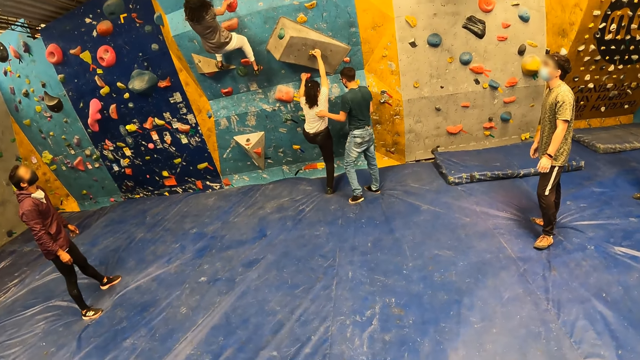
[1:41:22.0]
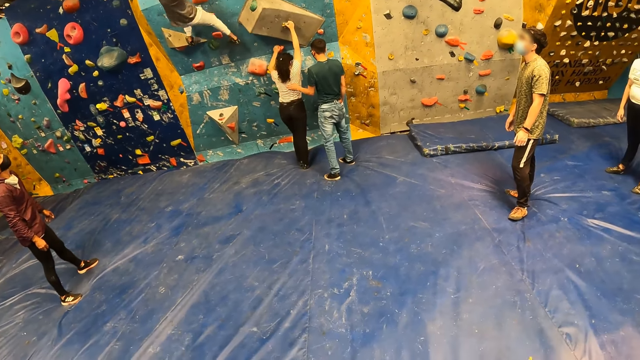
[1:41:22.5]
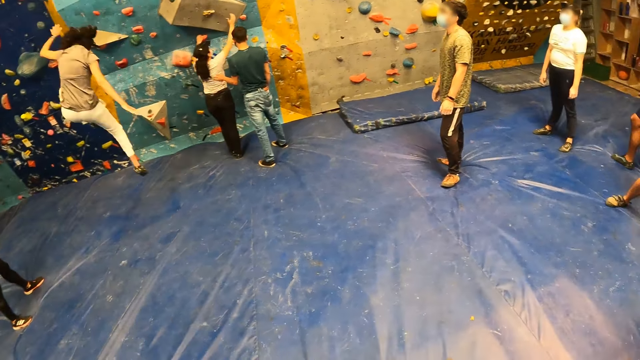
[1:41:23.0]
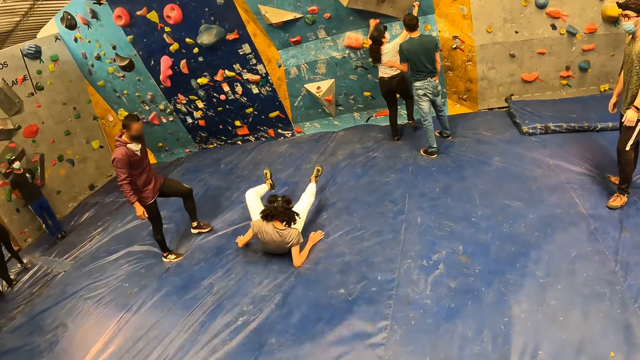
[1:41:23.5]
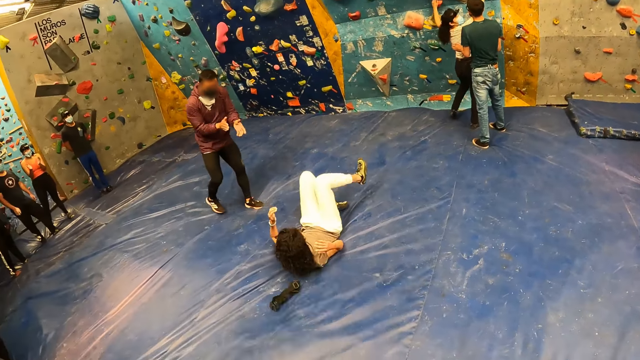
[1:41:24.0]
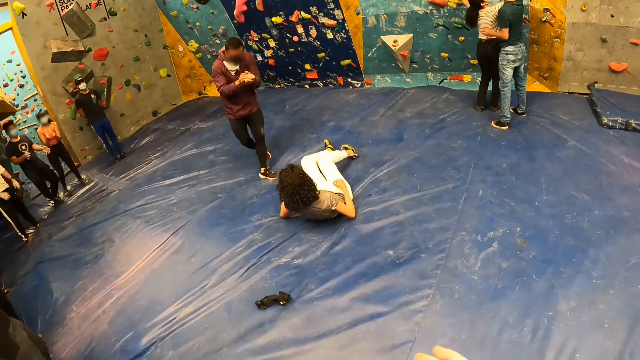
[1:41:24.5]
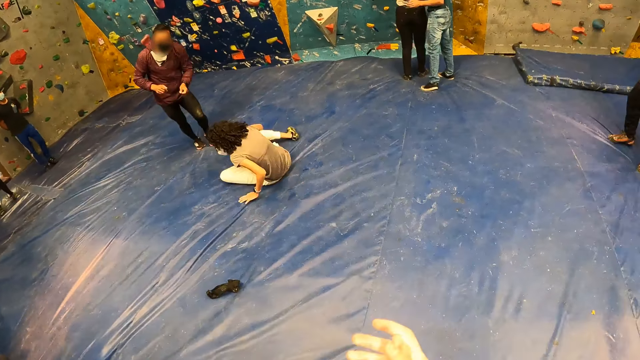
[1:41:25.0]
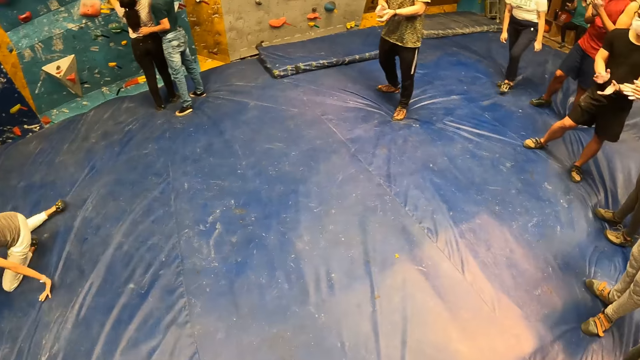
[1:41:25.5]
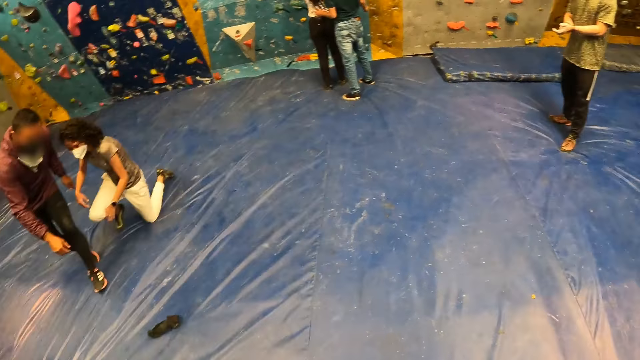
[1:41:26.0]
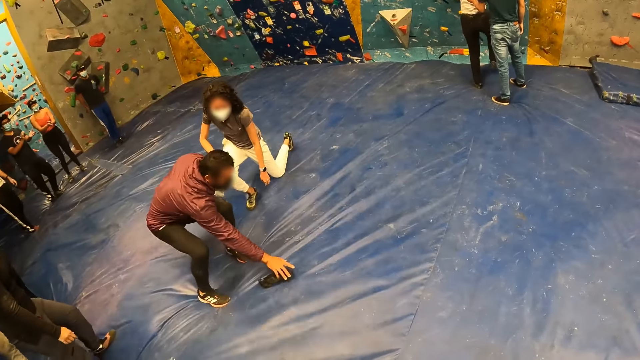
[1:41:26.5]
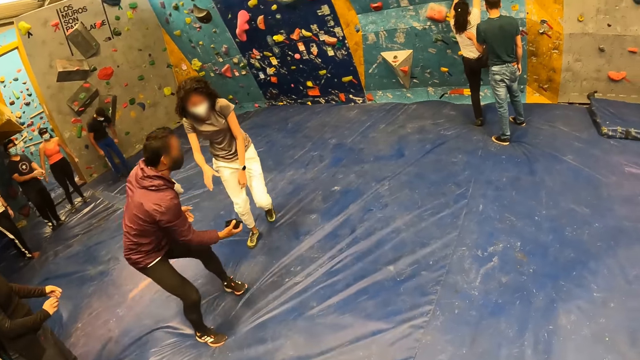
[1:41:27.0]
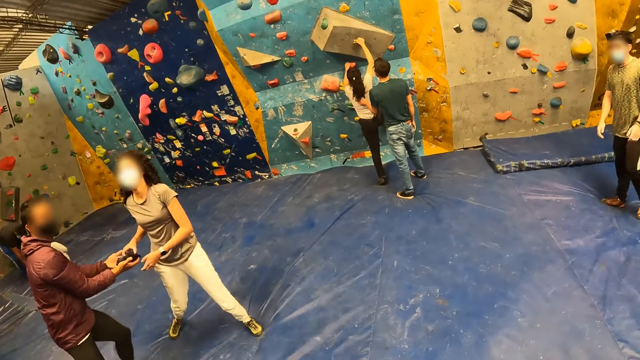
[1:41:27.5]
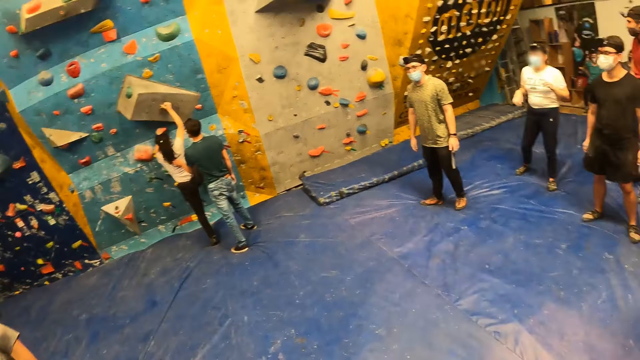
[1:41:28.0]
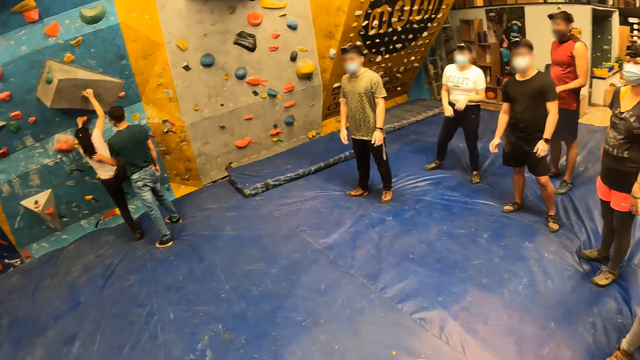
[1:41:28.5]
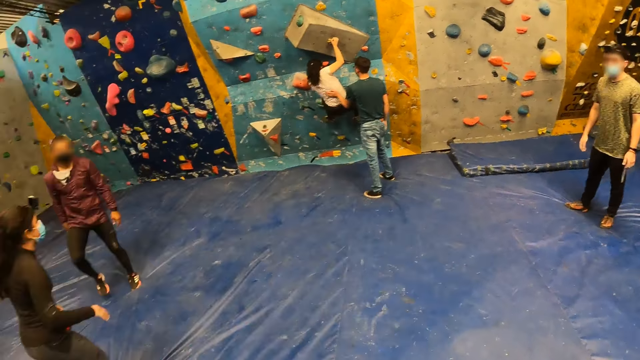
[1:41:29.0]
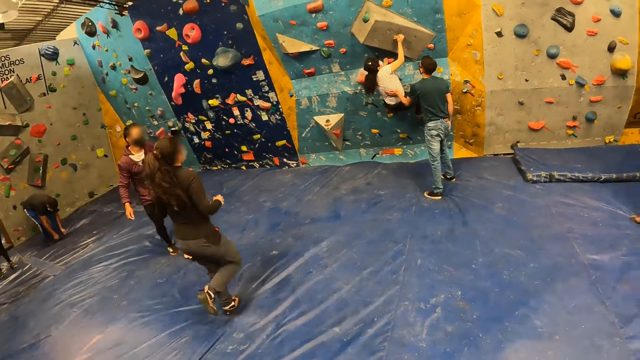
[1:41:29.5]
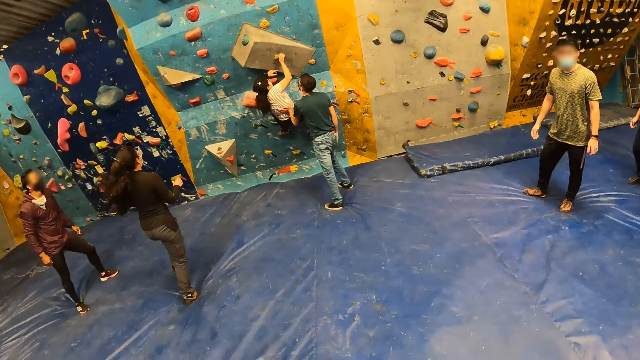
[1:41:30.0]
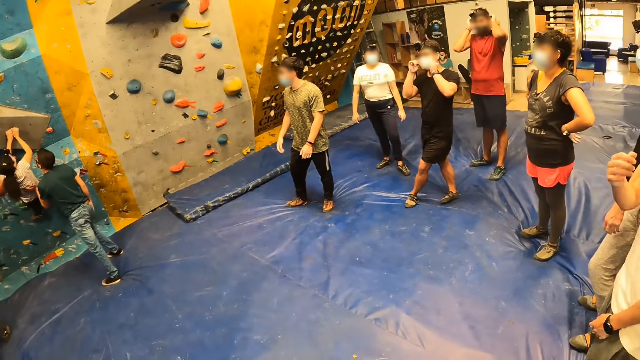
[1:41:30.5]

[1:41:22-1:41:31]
A woman jumps down from the rock wall. The camera wearer claps both hands. They stare at the woman. The woman stands up.

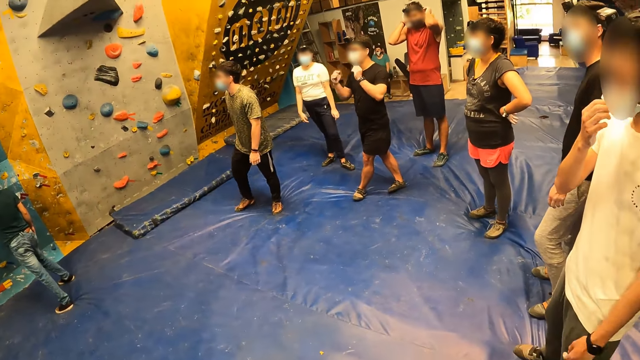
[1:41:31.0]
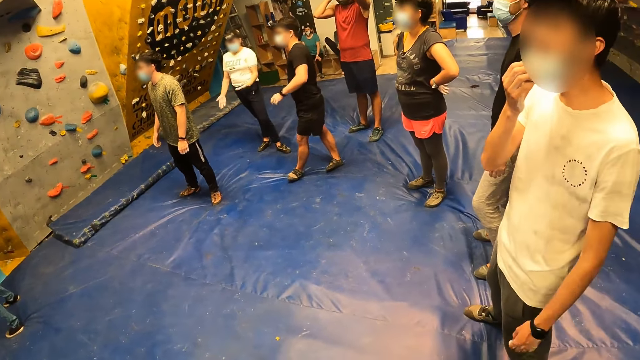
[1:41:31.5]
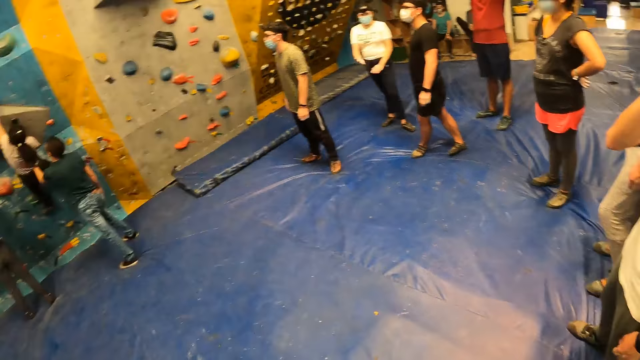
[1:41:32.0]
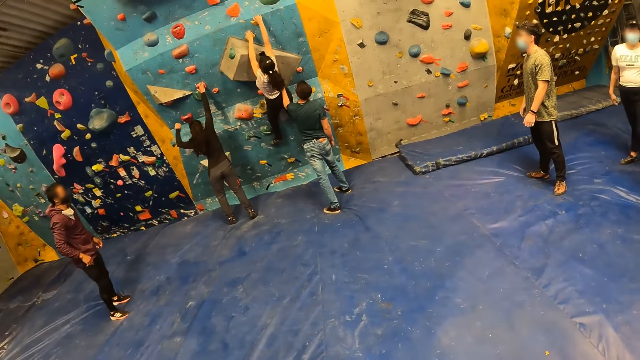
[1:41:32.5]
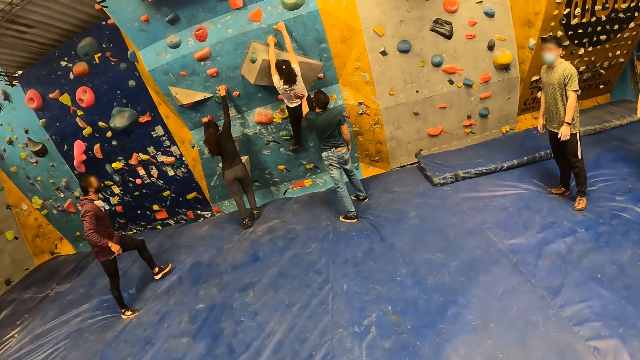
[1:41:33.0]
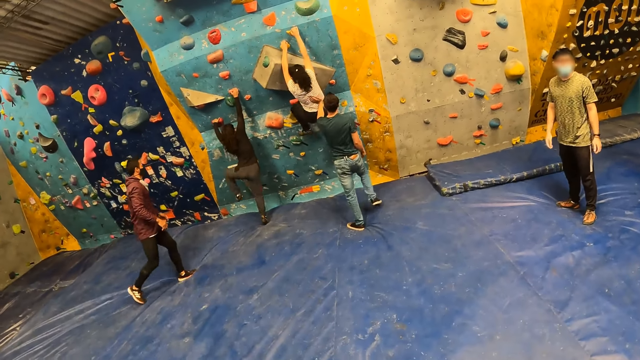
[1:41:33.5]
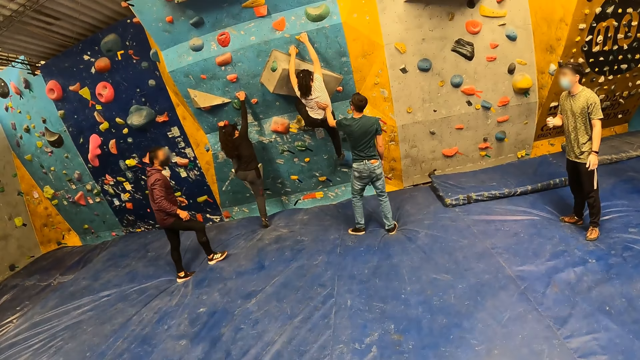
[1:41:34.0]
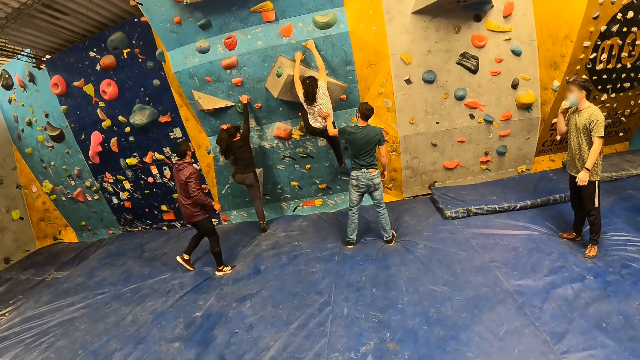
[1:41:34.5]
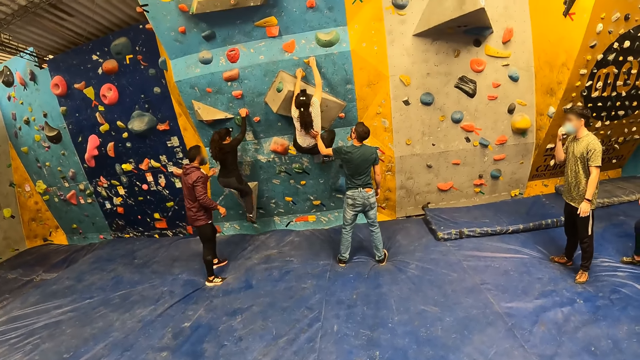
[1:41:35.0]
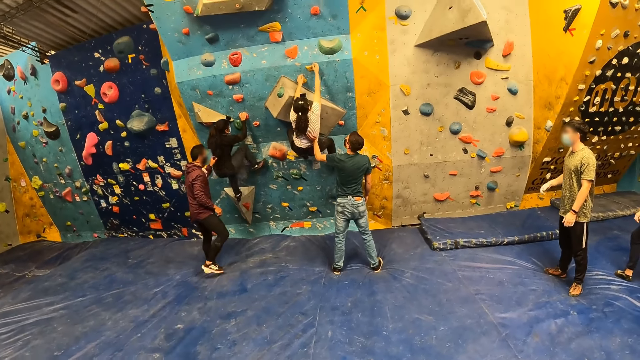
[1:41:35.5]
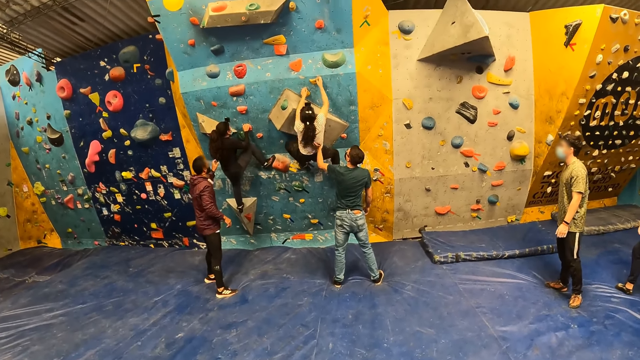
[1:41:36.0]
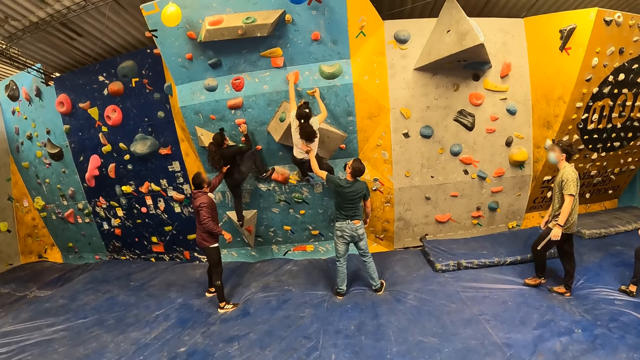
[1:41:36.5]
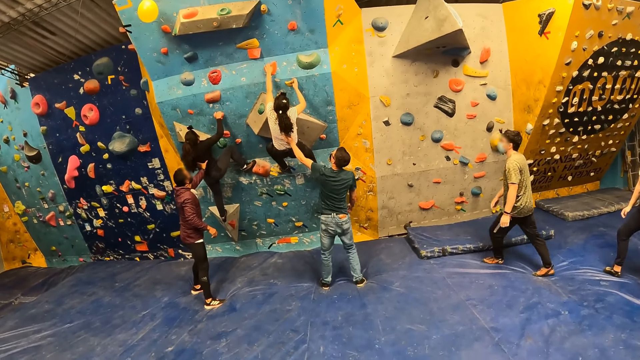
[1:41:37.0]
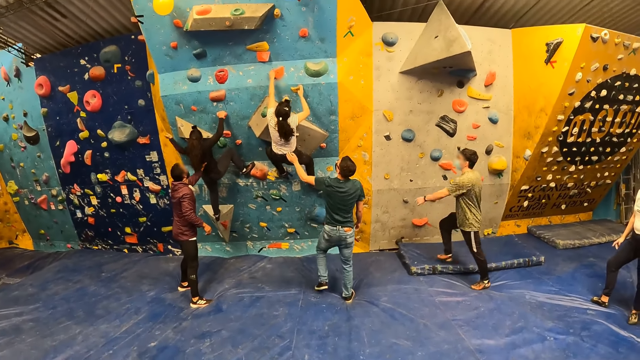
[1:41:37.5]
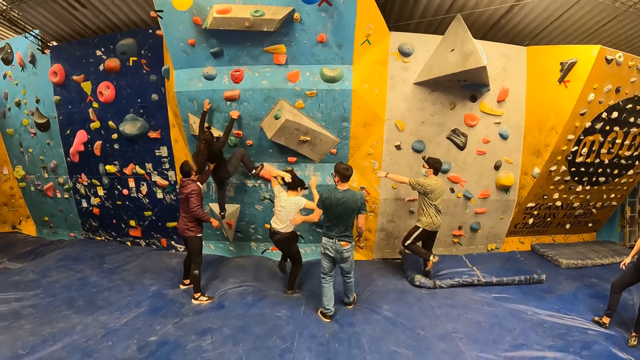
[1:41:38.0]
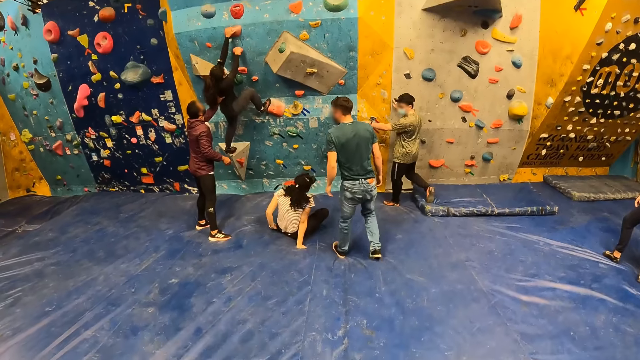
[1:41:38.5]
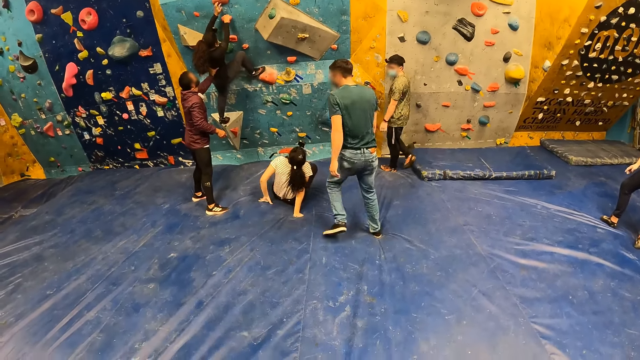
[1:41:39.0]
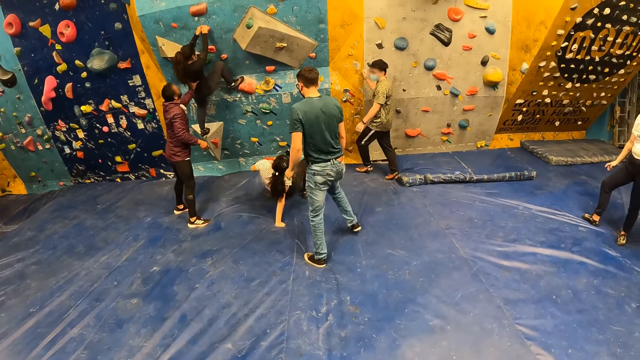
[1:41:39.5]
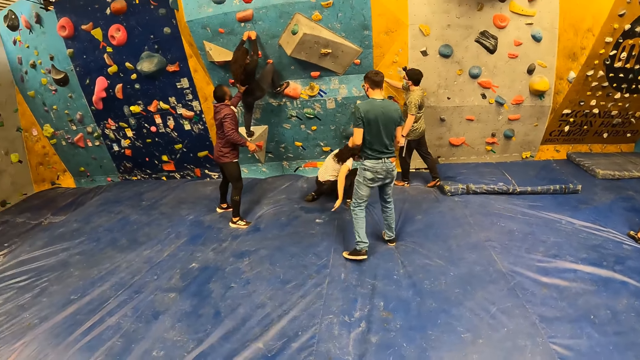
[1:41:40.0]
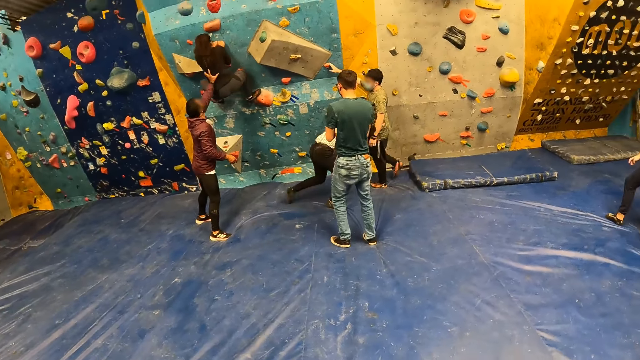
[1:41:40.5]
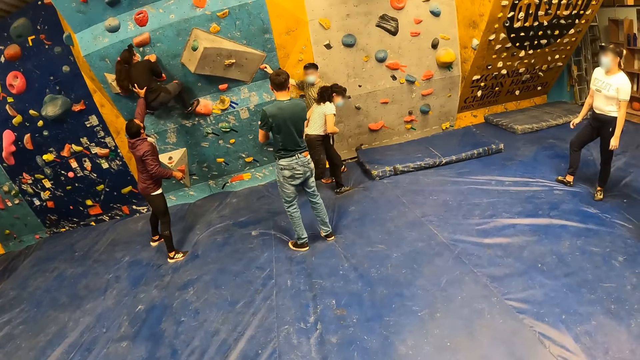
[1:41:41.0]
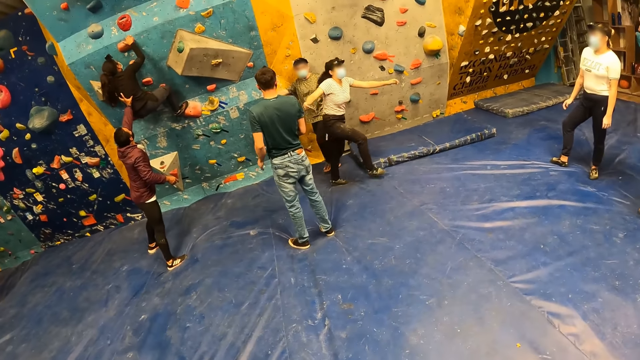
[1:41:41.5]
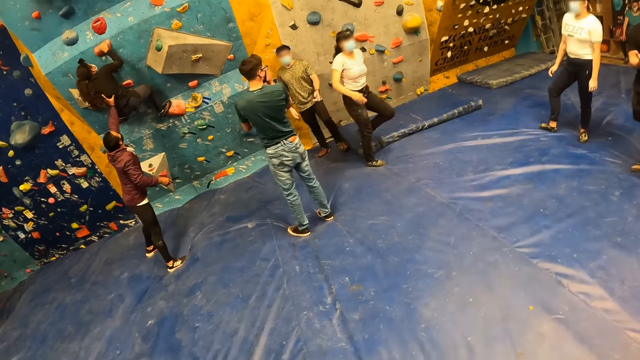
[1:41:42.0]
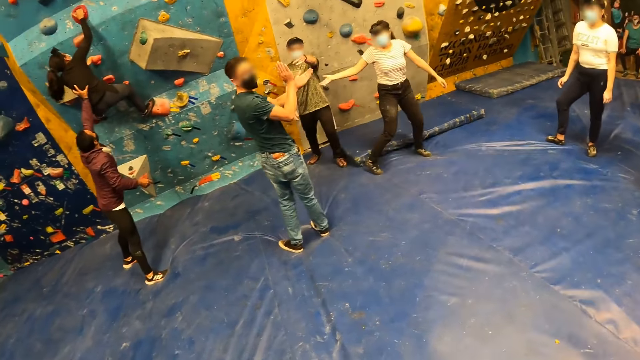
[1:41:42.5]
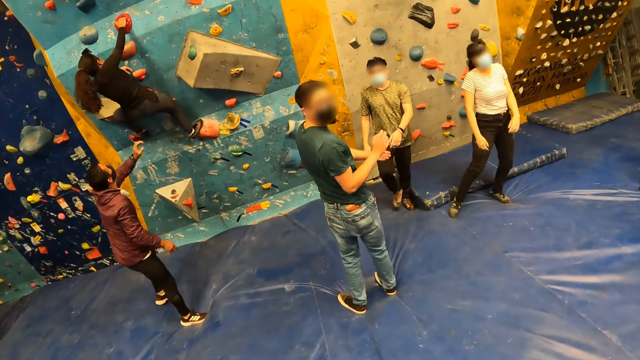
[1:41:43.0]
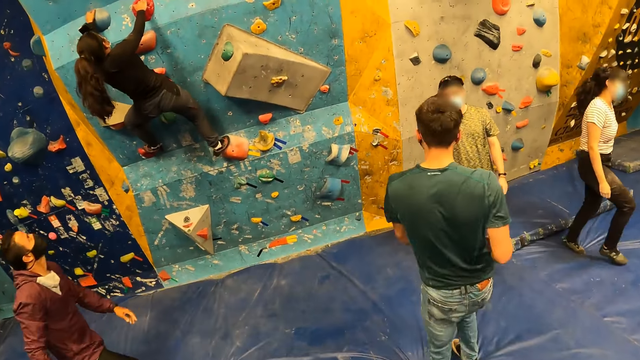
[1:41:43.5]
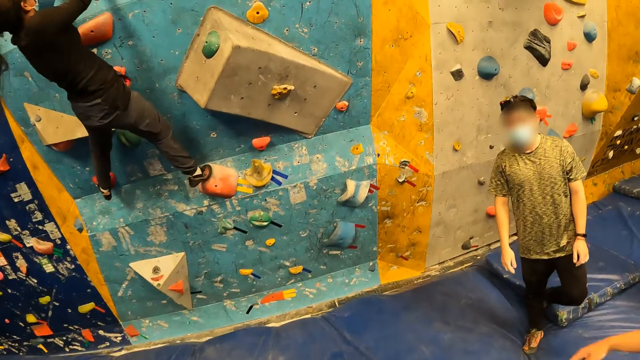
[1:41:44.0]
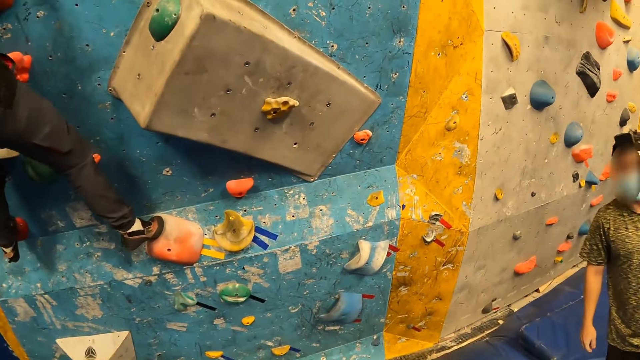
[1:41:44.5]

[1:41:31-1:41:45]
The camera wearer looks around the boulder gym. The group of people climb the rock wall. A woman climbs the wall. The woman jumps down from the rock wall. Another lady walks around the boulder gym. The camera wearer walks around the boulder gym.
